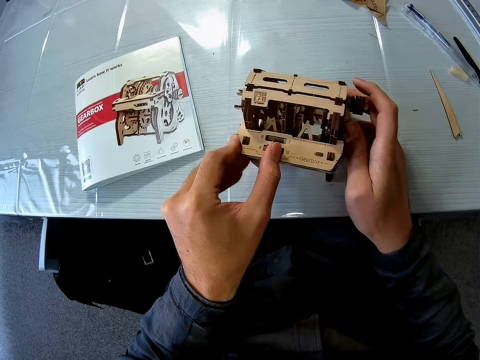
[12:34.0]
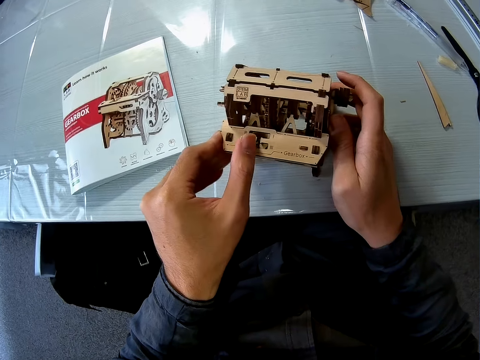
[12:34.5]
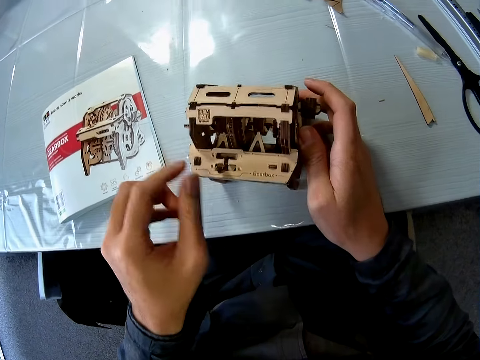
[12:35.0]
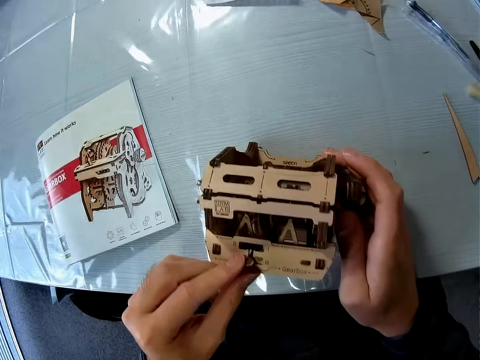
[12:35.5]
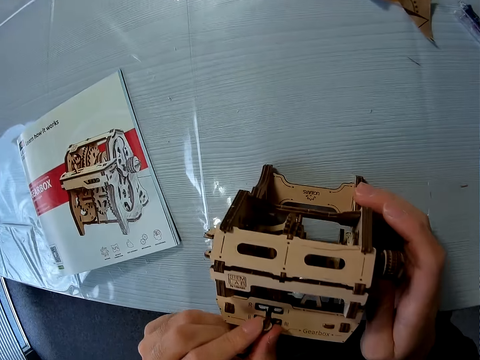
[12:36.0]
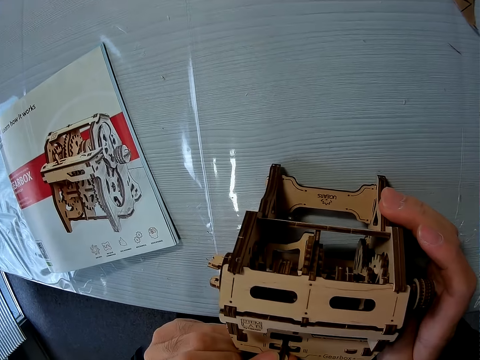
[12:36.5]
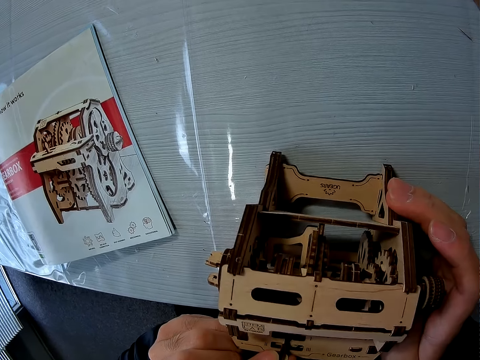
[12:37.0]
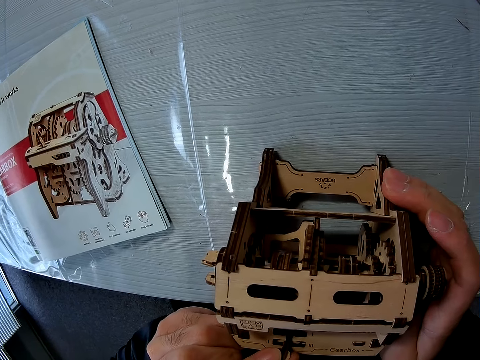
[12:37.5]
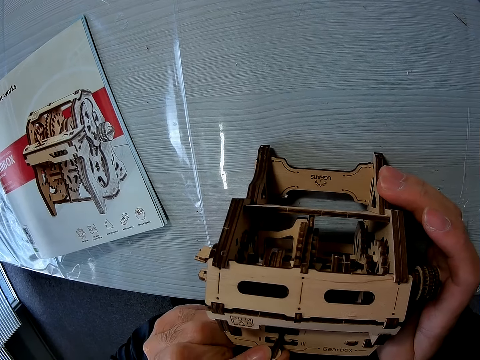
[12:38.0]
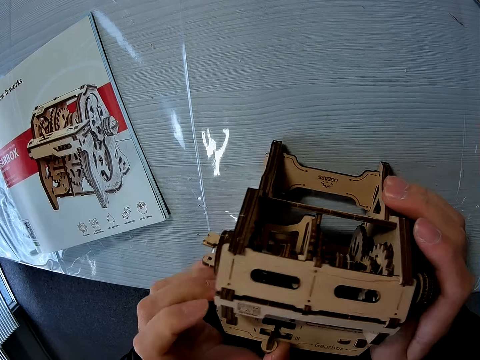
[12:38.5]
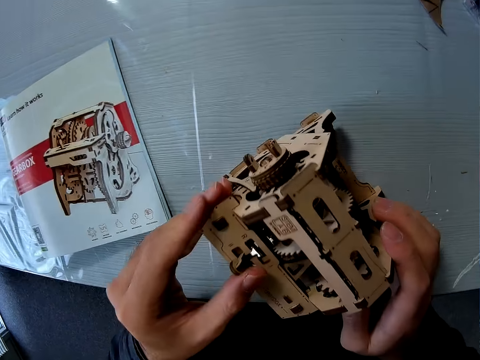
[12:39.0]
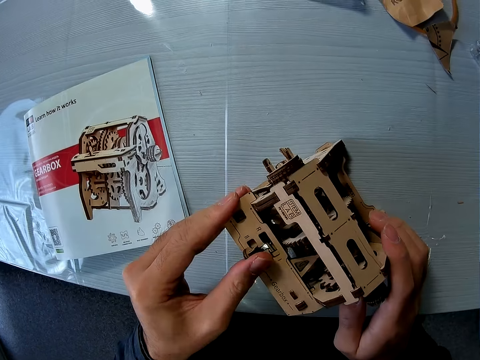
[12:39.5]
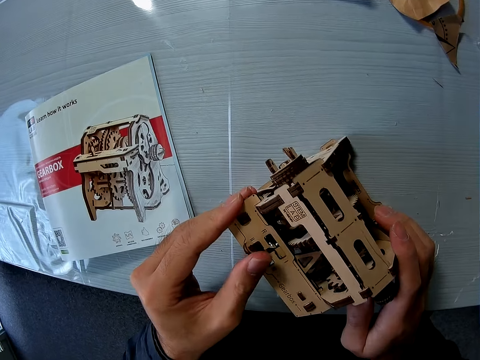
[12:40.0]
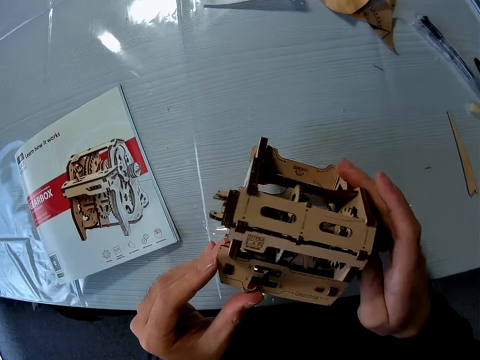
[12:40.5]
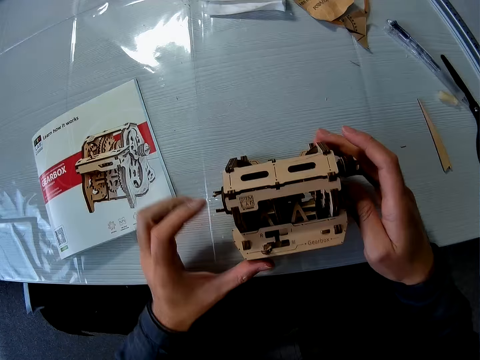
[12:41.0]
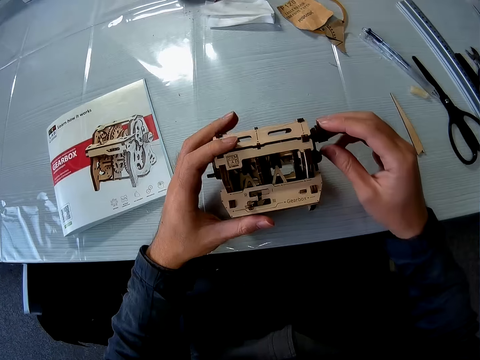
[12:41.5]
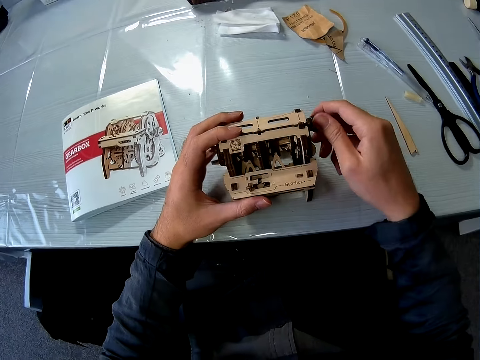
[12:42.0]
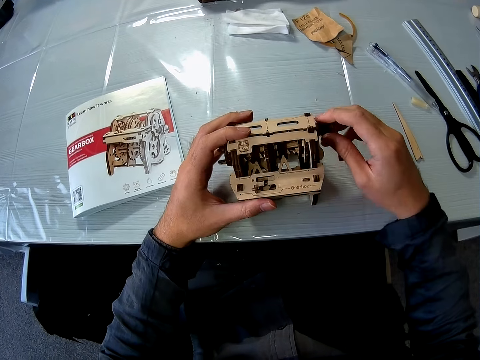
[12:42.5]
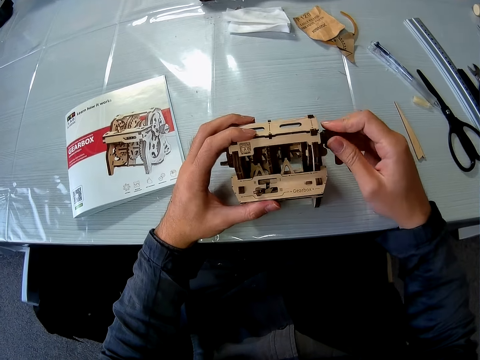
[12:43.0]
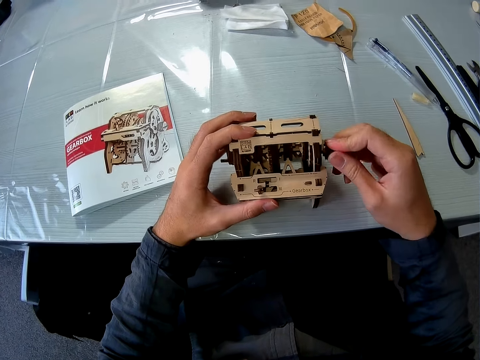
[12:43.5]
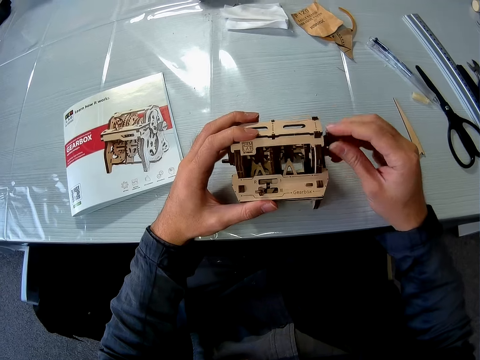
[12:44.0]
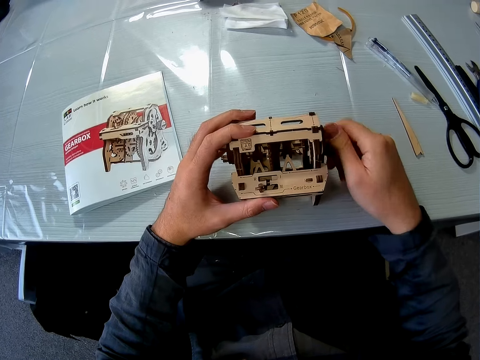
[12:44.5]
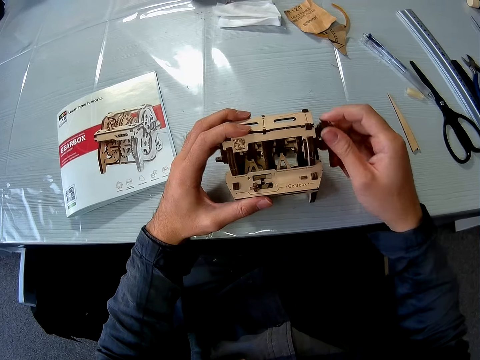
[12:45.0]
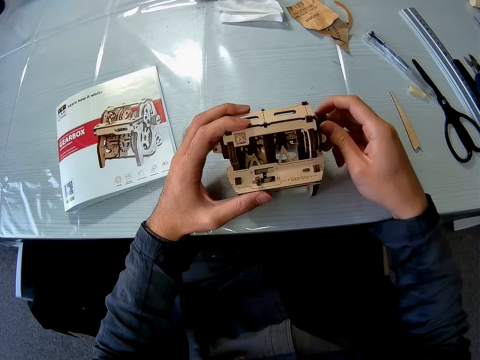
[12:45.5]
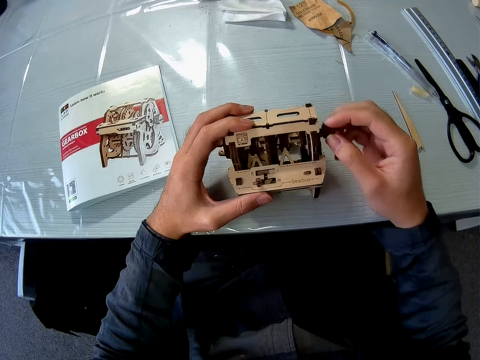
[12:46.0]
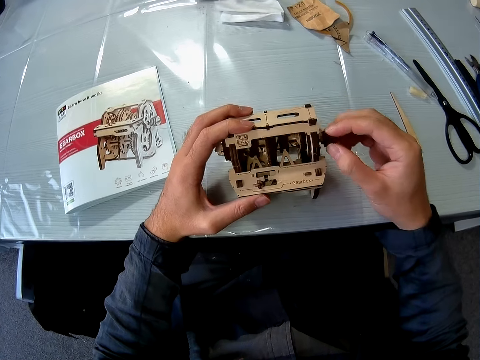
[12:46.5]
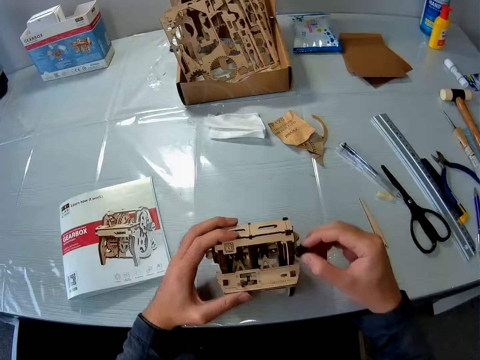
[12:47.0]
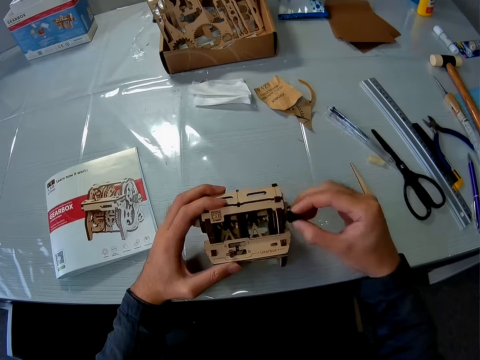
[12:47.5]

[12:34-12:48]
The camera wearer looks at the model. They turn the model. They turn the crank on the cardboard structure.

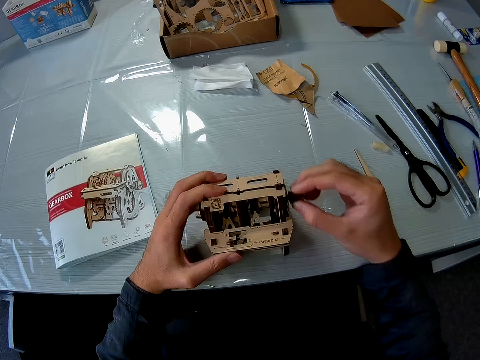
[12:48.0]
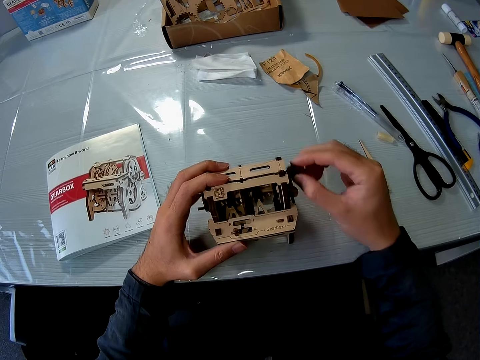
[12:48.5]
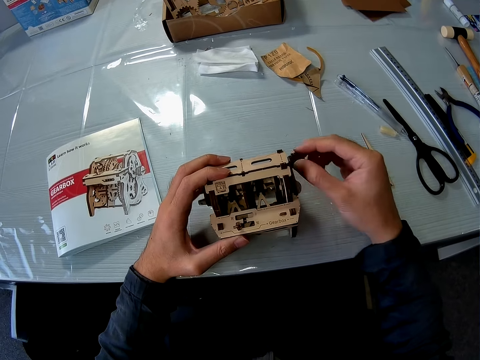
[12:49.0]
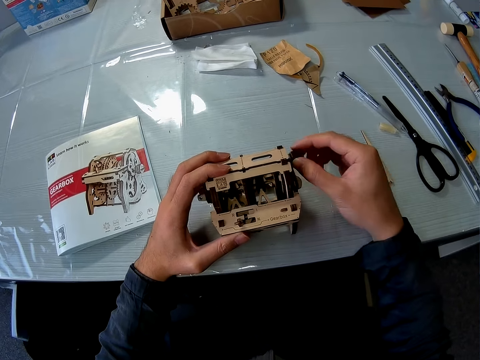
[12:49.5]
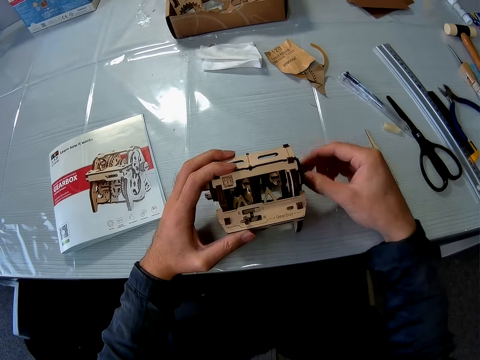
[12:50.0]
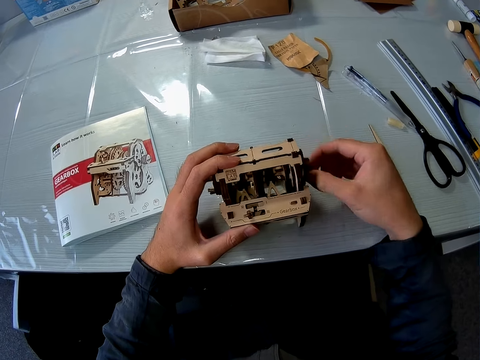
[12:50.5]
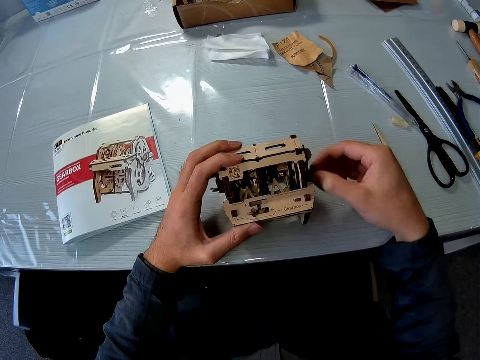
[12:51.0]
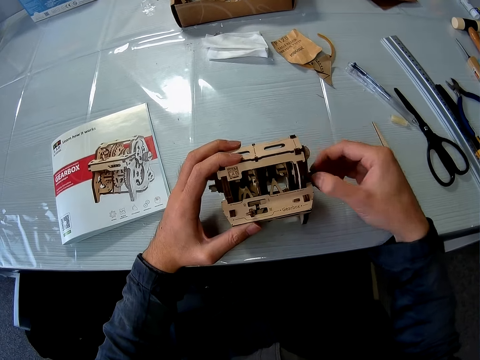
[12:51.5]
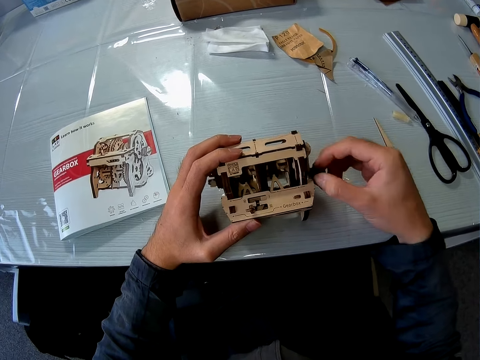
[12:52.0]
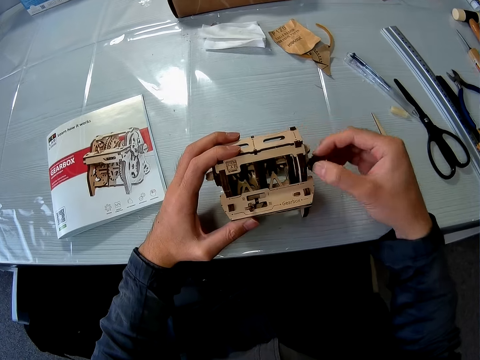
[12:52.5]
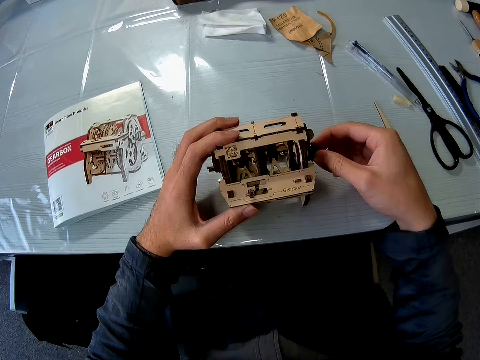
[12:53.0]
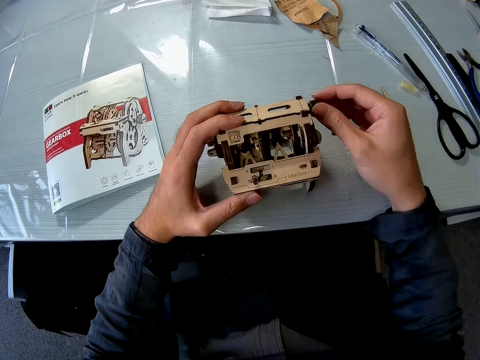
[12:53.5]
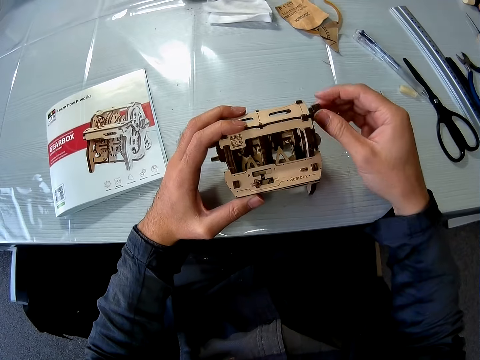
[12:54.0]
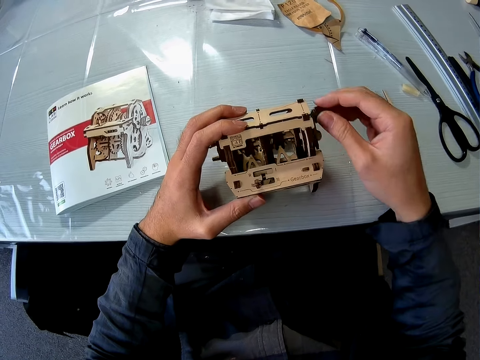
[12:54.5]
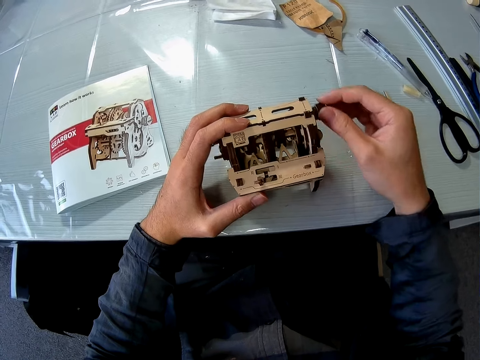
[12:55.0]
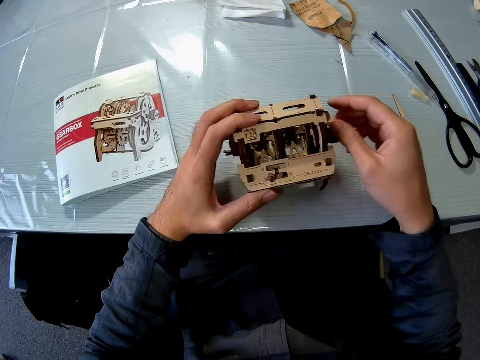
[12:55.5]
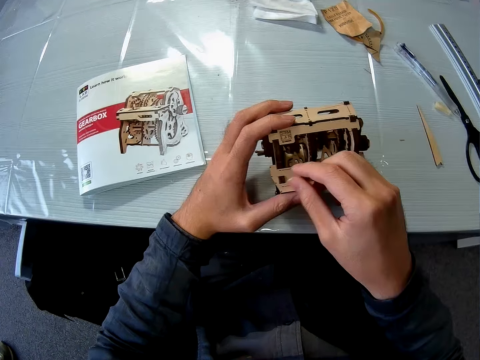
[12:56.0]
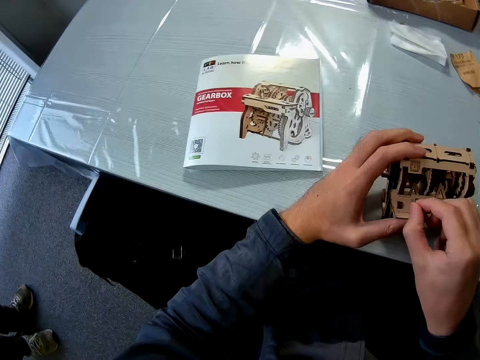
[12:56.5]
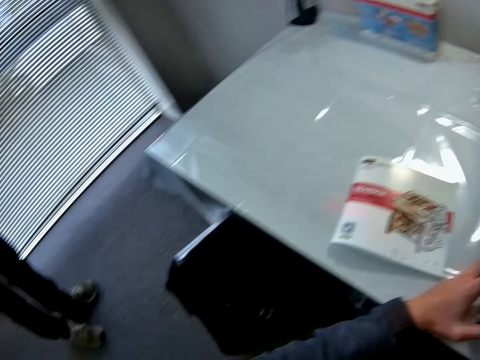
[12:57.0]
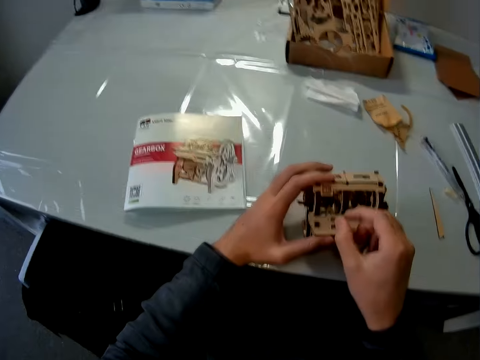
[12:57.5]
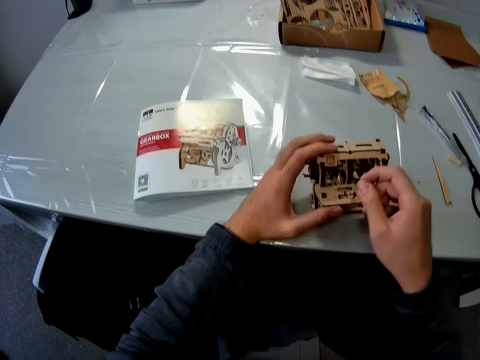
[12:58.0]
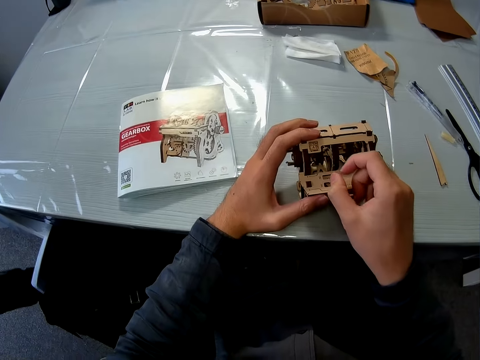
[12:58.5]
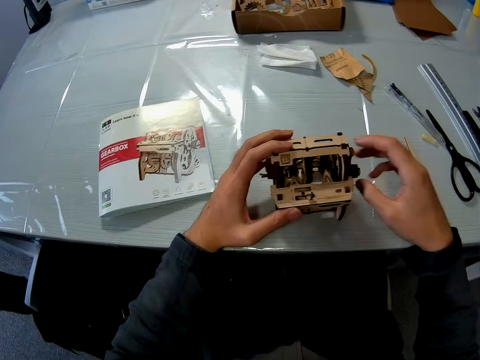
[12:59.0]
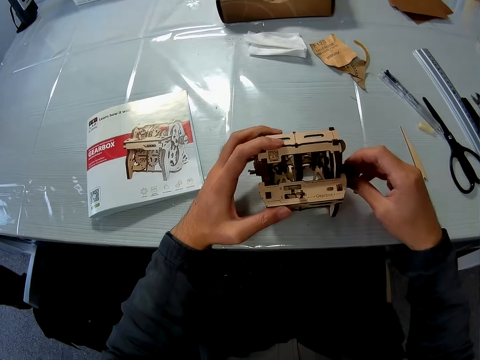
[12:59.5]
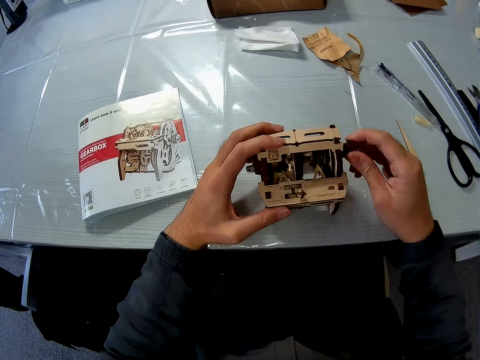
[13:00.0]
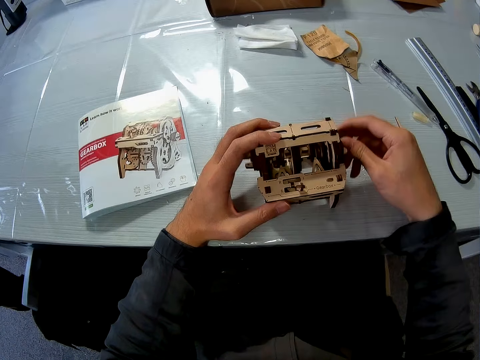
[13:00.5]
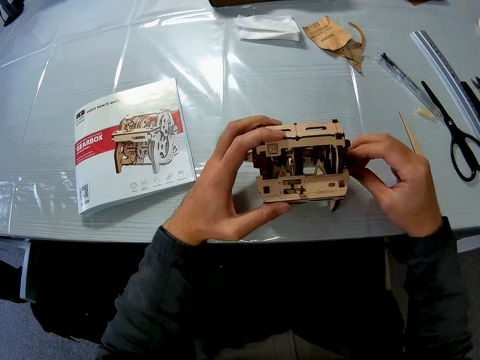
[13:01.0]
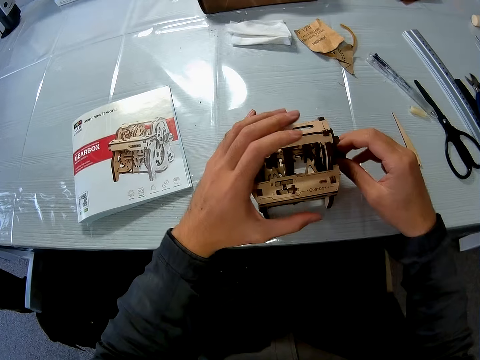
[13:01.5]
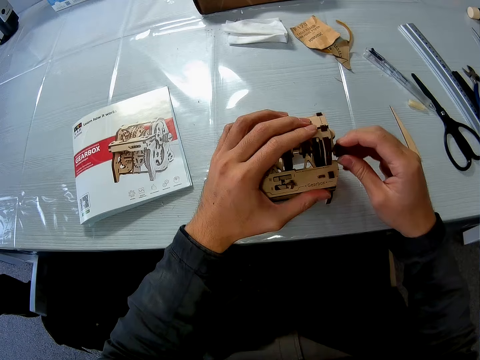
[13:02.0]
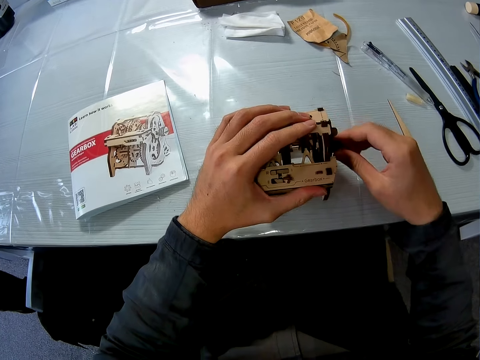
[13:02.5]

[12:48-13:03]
The camera wearer adjusts the lever on the cardboard structure. They turn the crank on the cardboard structure.
